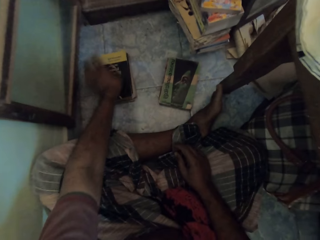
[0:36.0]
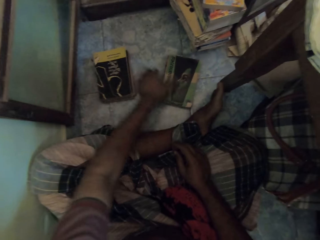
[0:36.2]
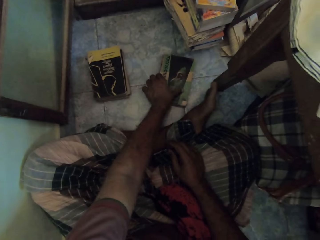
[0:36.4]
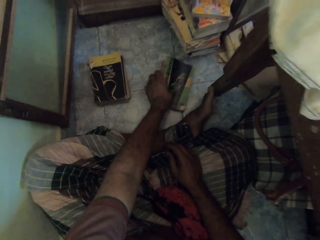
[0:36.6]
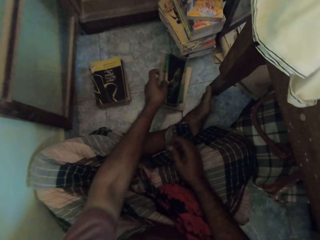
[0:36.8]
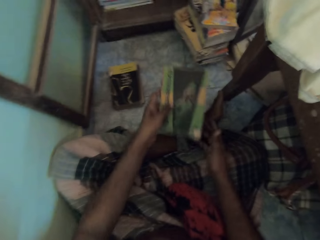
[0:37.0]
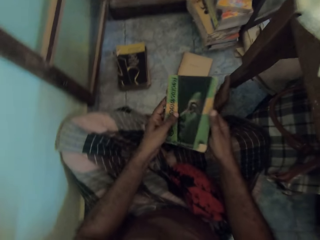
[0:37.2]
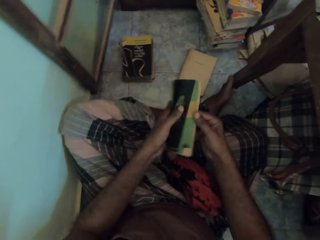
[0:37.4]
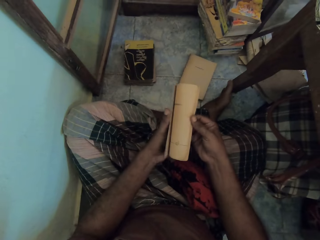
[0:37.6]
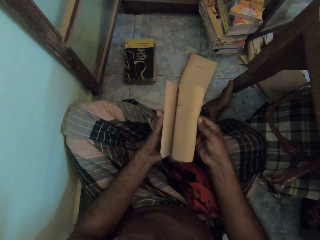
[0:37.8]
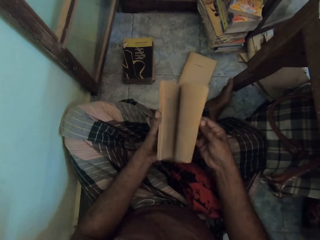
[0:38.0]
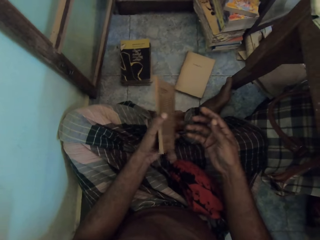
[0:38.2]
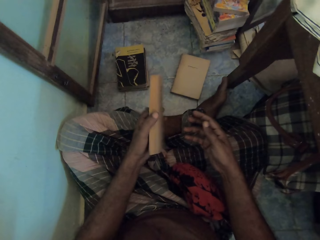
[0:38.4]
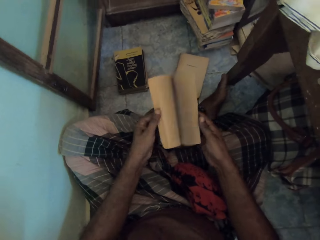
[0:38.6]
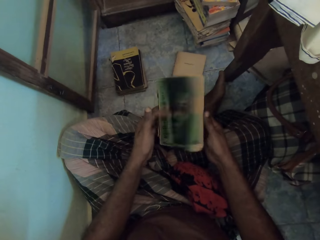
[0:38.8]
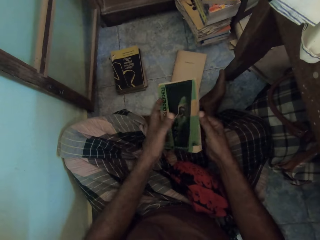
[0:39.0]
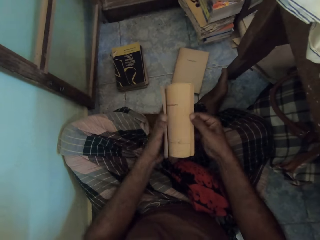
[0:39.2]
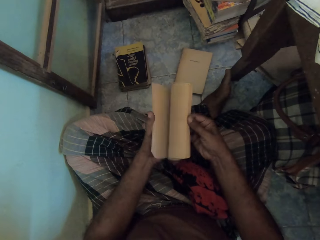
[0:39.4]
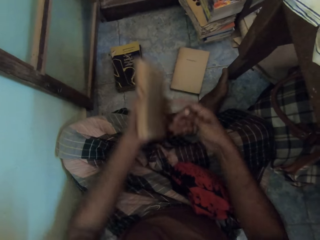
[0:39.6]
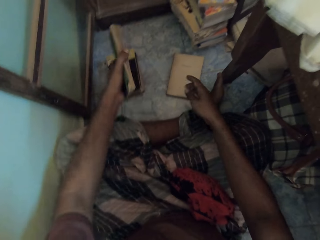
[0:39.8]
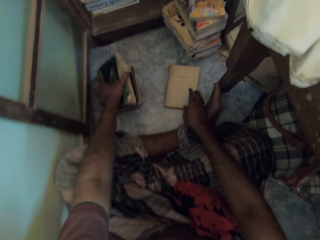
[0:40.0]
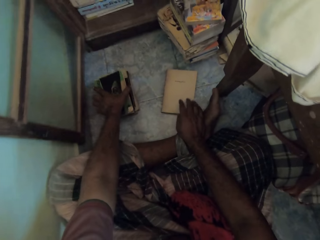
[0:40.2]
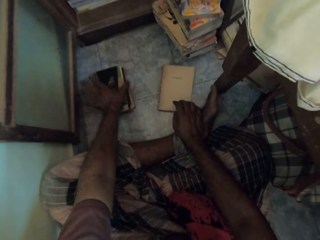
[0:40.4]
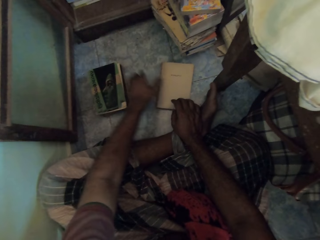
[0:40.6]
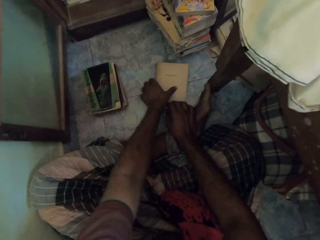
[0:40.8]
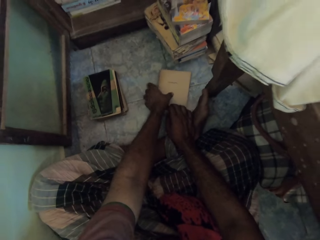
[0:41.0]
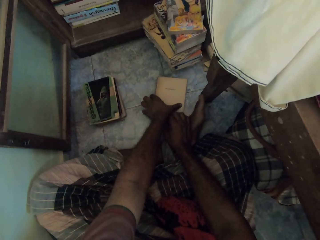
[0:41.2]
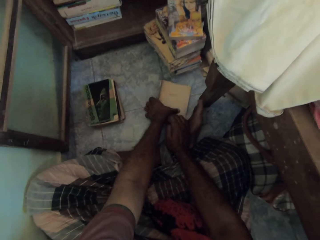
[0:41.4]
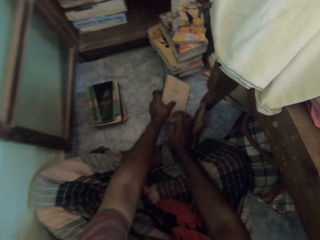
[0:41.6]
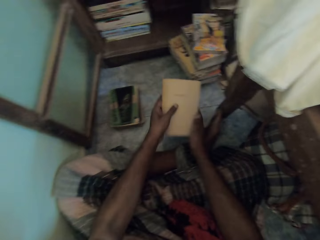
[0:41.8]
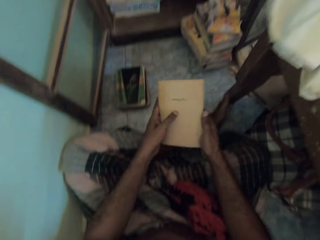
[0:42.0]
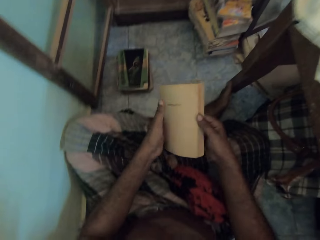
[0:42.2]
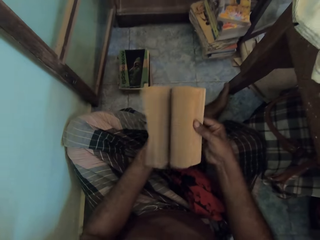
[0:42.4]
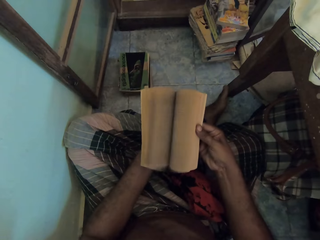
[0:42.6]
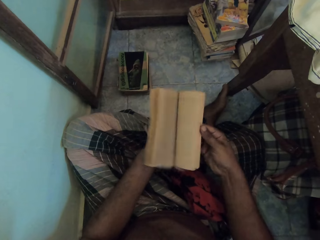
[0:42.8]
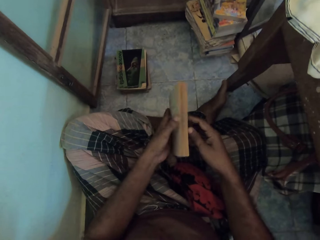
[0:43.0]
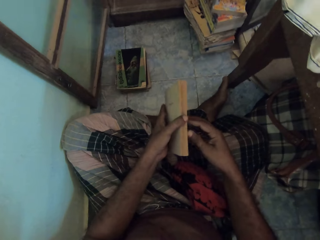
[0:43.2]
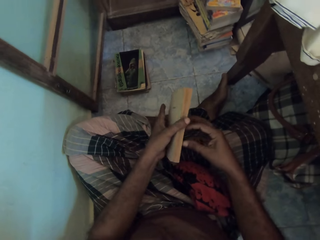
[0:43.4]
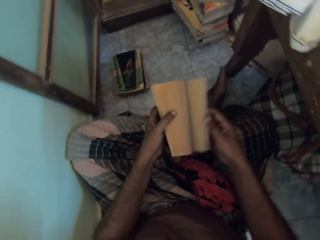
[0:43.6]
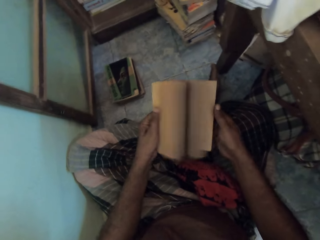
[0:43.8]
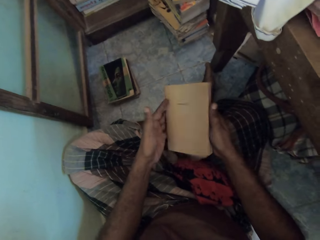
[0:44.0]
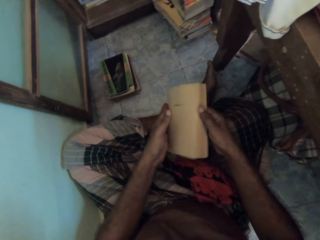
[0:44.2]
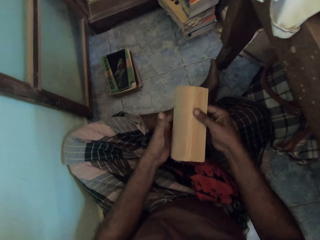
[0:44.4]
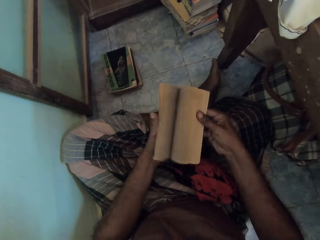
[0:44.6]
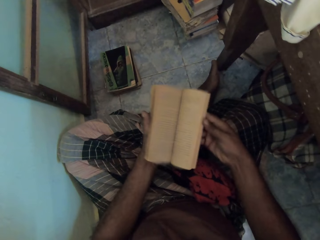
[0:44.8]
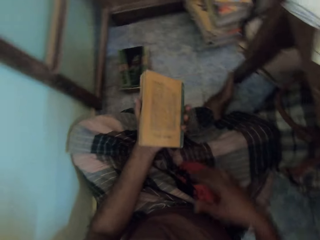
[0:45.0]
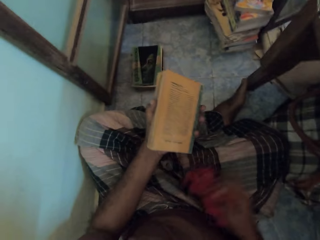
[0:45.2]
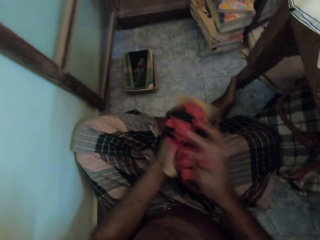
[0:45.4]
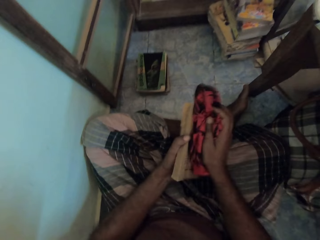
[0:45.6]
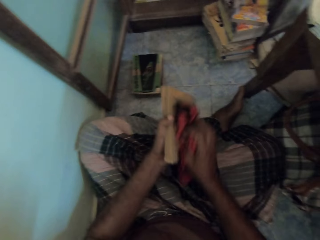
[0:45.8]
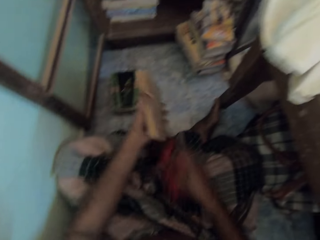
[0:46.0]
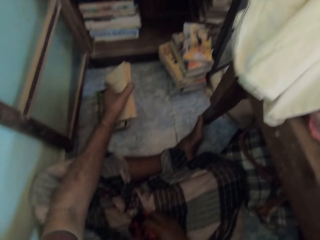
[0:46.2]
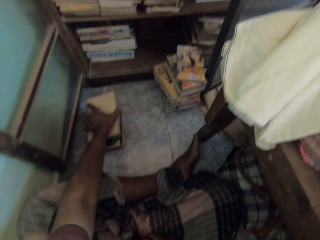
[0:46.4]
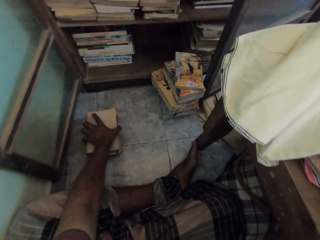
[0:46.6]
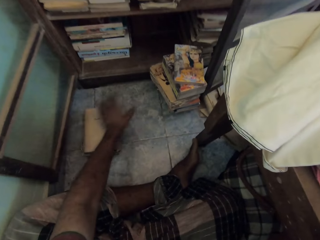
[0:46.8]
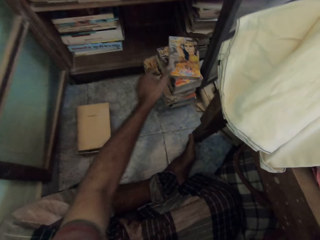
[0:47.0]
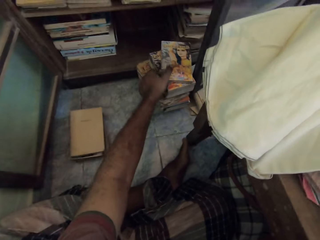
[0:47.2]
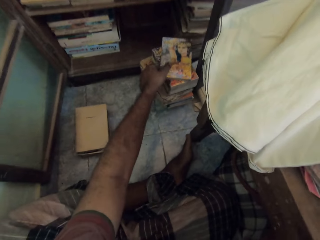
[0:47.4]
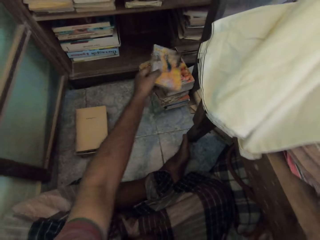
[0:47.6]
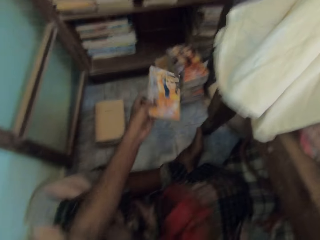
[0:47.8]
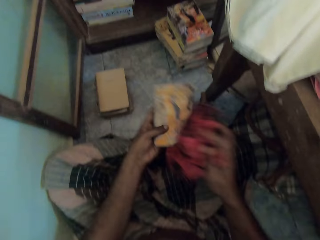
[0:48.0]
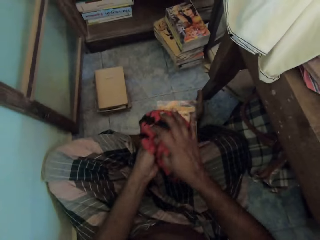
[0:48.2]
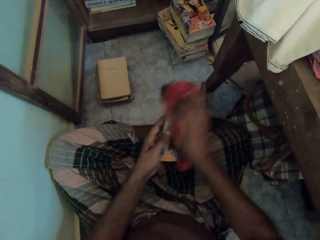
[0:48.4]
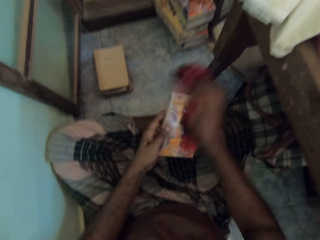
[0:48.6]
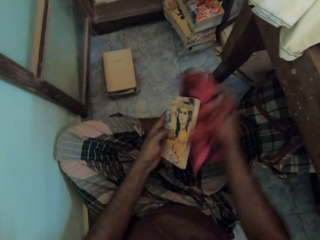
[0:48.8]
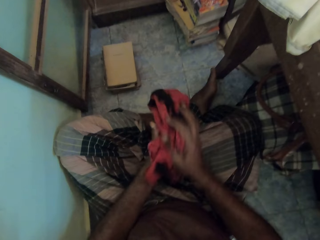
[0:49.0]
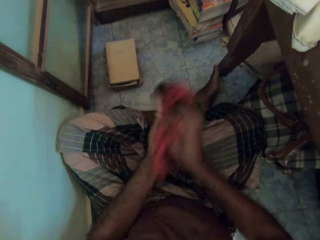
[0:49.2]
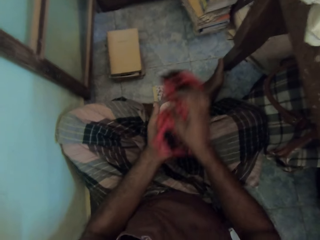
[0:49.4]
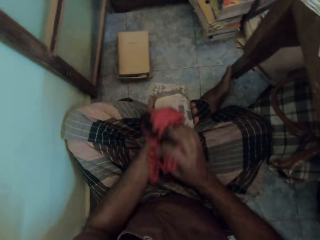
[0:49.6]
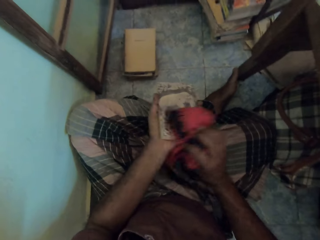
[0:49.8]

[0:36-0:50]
The camera wearer places the book on the books on the floor with his left hand. He picks a book from the floor with his left hand. He opens the book in his left hand with his right hand. He flips the book. He opens the book with his left hand. He opens the book in his left hand with his right hand. He places the book on the books on the floor with his left hand. He touches a book on the floor with his right hand. He picks the book from the floor with his left hand. He opens the book in his left hand with his right hand. He flips the book. He opens the book with both hands. He opens the book in his left hand with his right hand. He picks the rag from his right lap with his right hand. He cleans the book in his left hand with the rag in his right hand. He places the book on the books on the floor with his left hand. He picks a book from a stack of books on the floor with his left hand. He cleans the book in his left hand with the rag in his right hand.

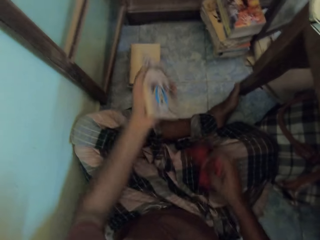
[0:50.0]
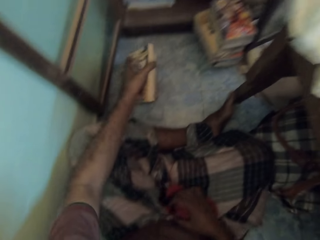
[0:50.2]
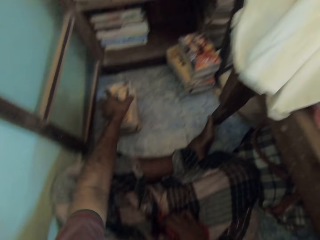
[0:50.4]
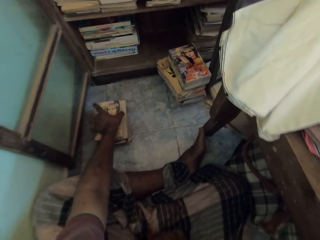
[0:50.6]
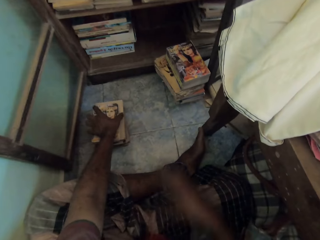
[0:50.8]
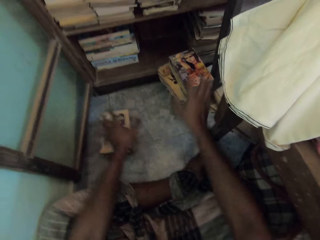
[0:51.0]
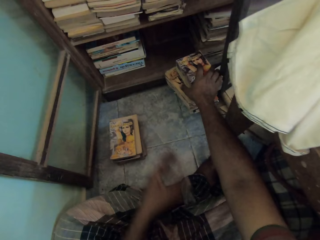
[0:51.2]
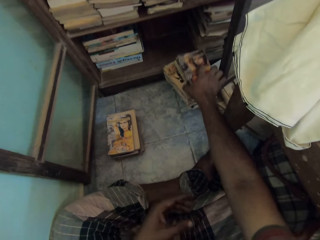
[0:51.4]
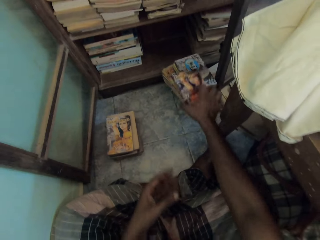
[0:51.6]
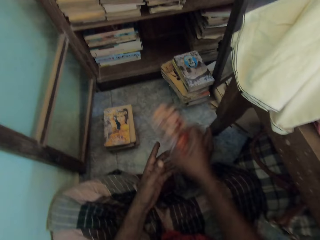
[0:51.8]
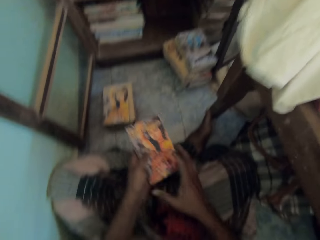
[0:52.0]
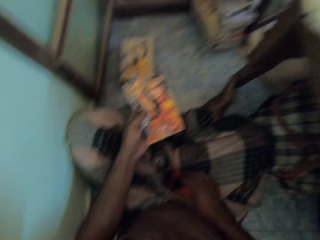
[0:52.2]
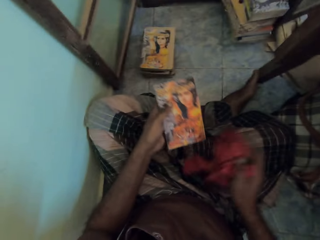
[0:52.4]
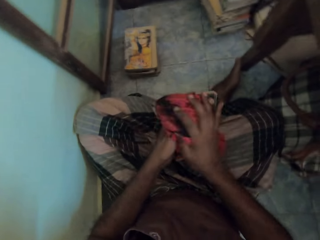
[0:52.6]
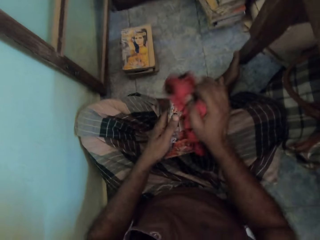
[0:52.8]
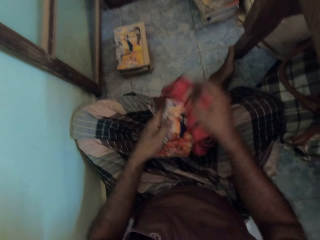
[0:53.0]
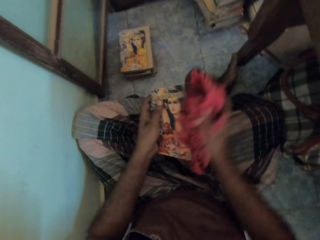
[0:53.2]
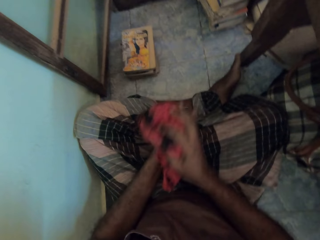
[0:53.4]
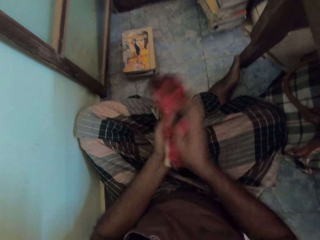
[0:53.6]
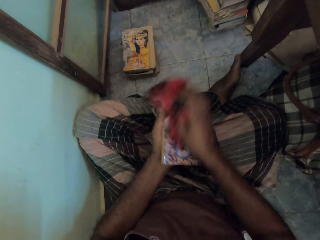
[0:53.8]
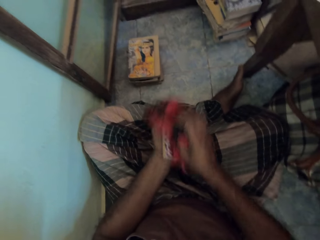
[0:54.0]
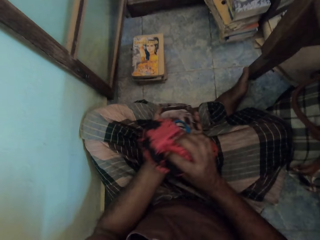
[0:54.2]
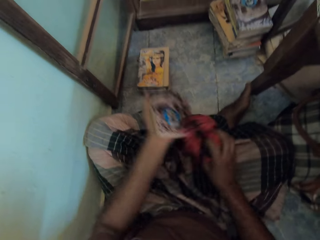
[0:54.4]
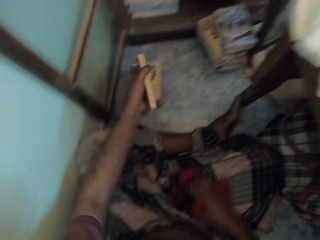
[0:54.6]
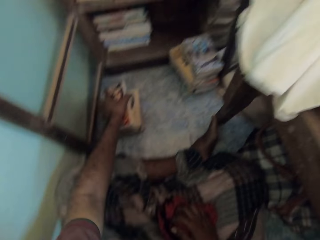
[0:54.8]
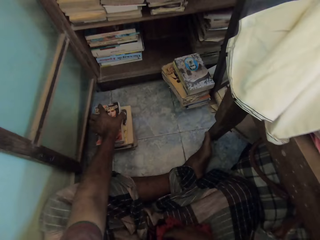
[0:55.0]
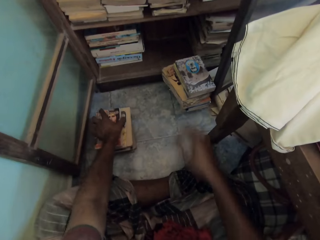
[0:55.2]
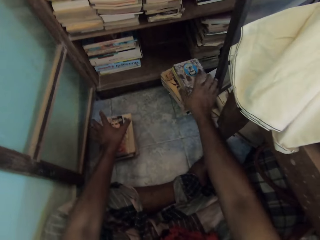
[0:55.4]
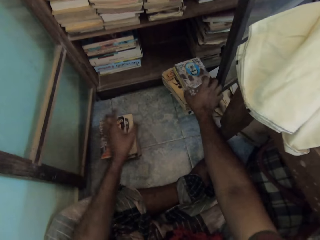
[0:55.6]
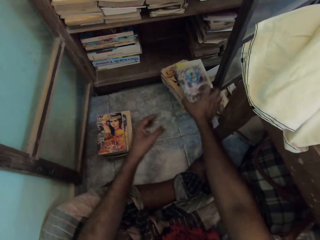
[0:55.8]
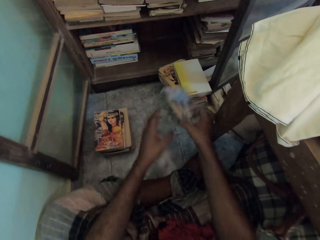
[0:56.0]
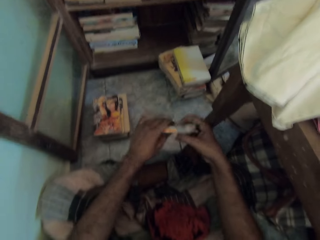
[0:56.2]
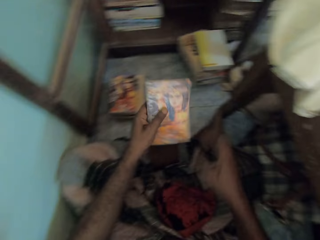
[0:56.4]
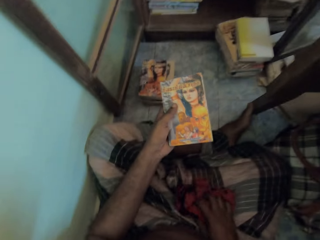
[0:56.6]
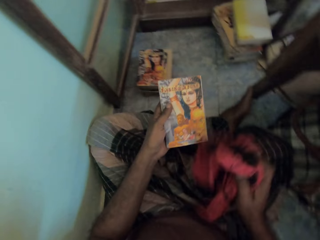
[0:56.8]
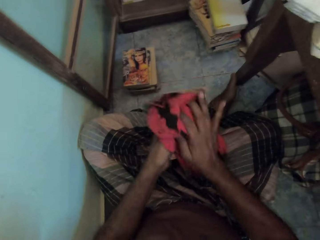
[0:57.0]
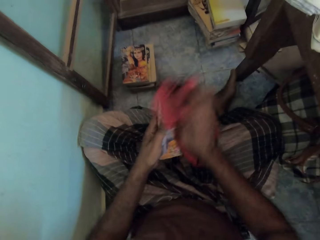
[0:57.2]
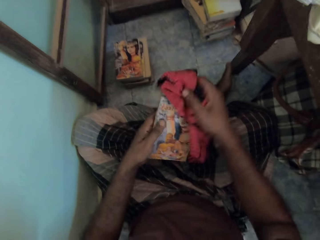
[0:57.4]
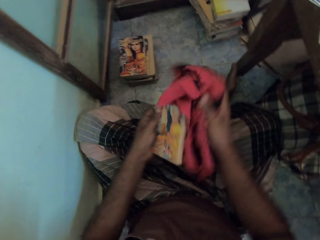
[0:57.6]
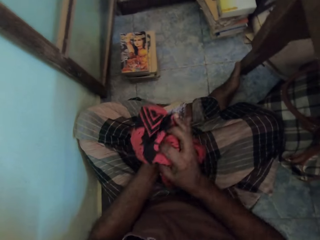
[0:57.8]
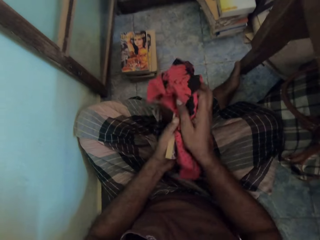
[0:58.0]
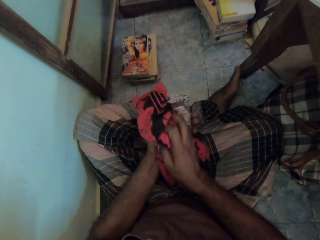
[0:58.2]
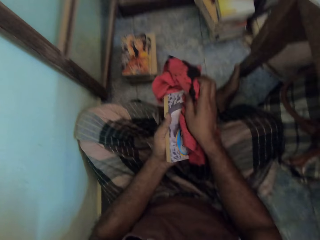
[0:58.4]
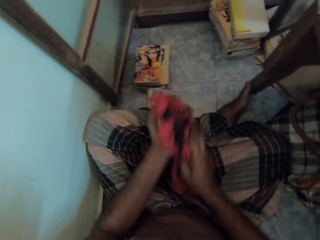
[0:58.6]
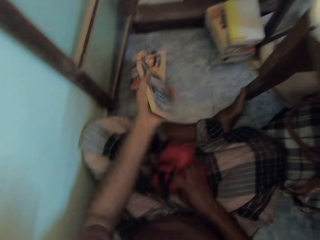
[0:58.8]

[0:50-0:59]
The camera wearer drops the rag on his right lap with his right hand. He places the book on the books on the floor with his left hand. He picks a book from the stack of books on the floor with his right hand. He passes the book in his right hand to his left hand. He picks the rag from his right lap with his right hand. He cleans the book in his left hand with the rag in his right hand. He drops the rag on his right lap with his right hand. He places the book on the books on the floor with his left hand. He picks a book from the stack of books on the floor with his right hand. He passes the book in his right hand to his left hand. He picks the rag from his right lap with his right hand. He cleans the book in his left hand with the rag in his right hand.
